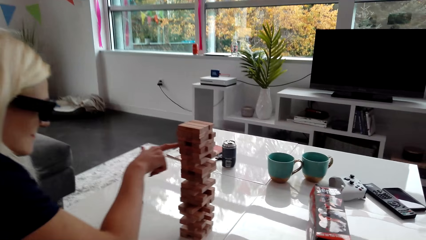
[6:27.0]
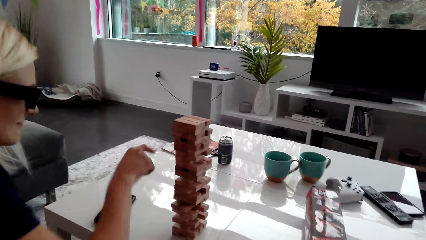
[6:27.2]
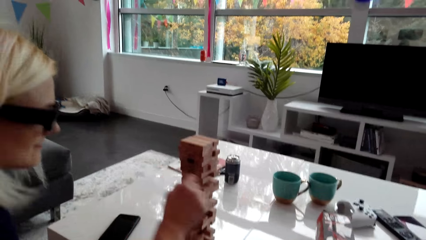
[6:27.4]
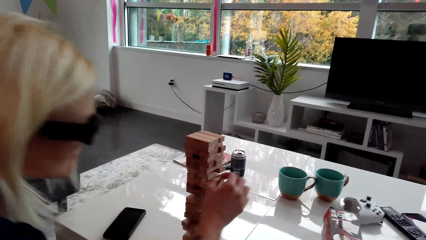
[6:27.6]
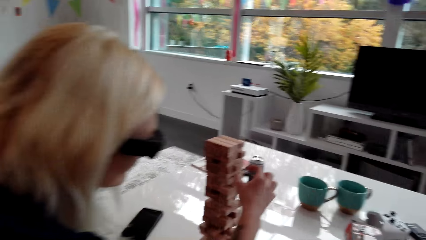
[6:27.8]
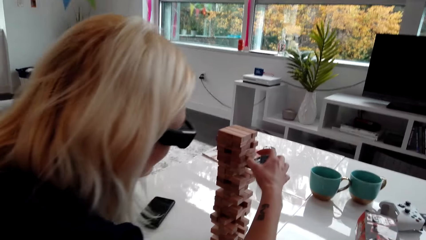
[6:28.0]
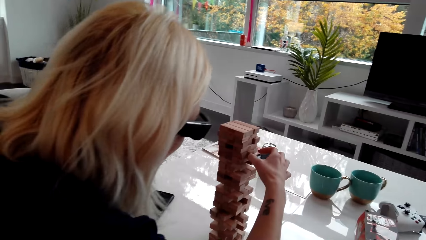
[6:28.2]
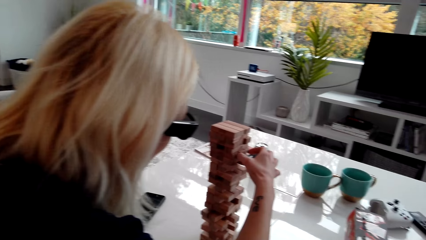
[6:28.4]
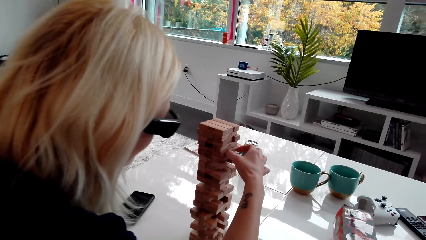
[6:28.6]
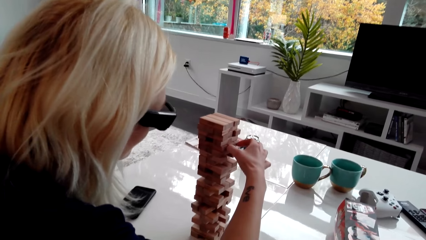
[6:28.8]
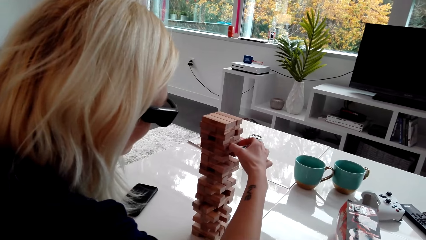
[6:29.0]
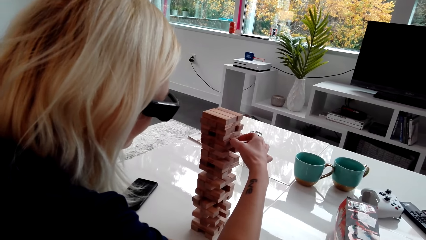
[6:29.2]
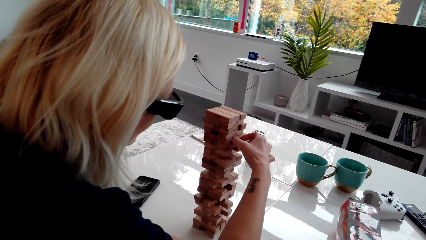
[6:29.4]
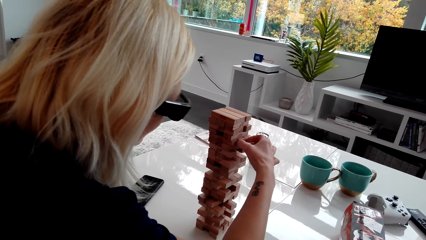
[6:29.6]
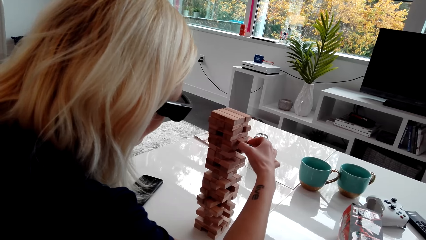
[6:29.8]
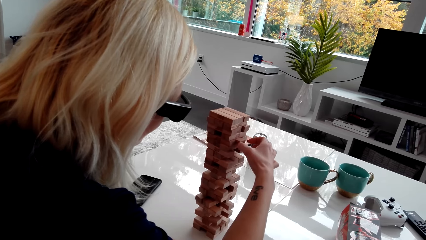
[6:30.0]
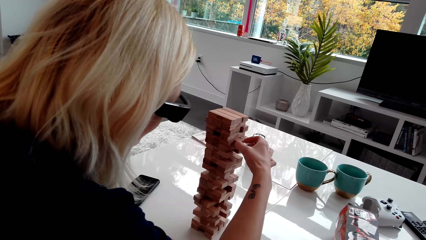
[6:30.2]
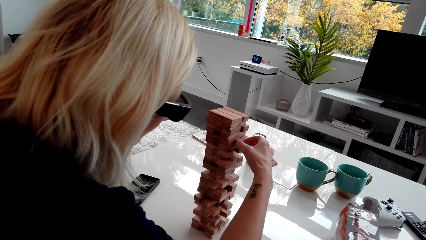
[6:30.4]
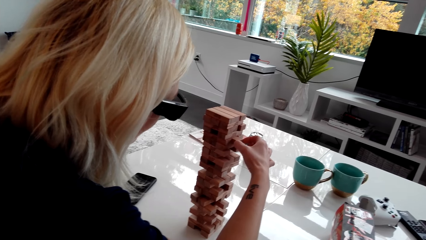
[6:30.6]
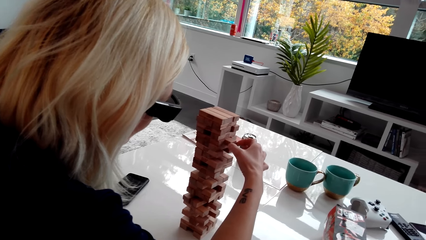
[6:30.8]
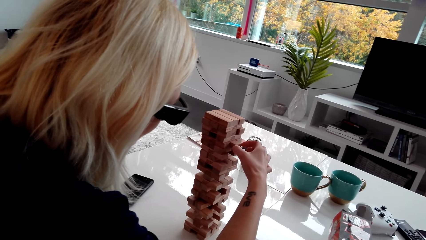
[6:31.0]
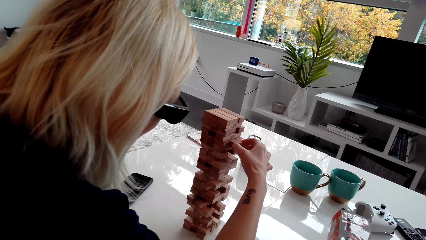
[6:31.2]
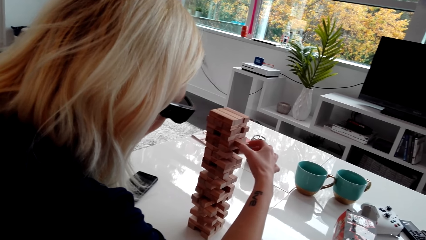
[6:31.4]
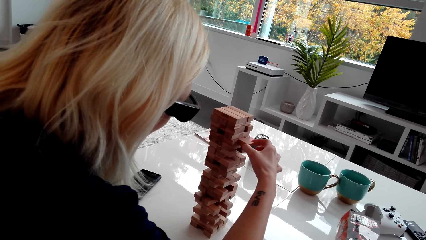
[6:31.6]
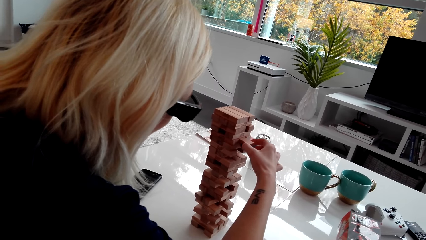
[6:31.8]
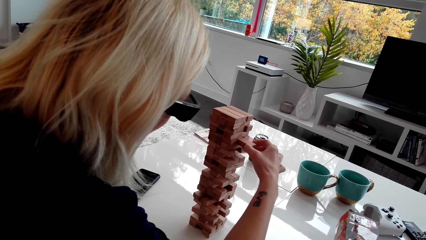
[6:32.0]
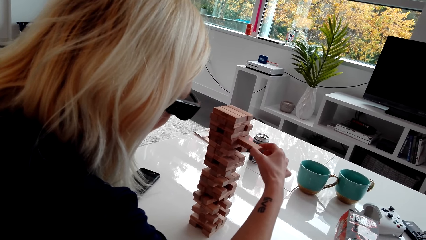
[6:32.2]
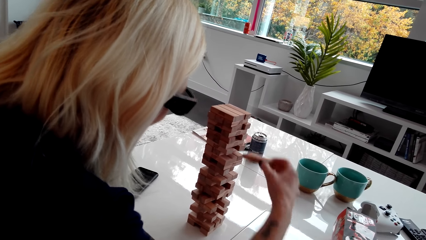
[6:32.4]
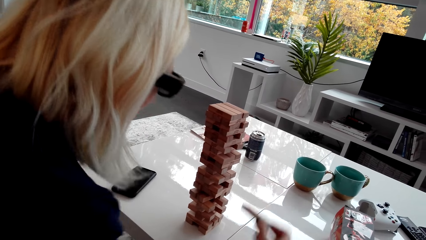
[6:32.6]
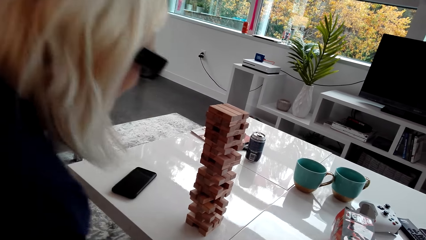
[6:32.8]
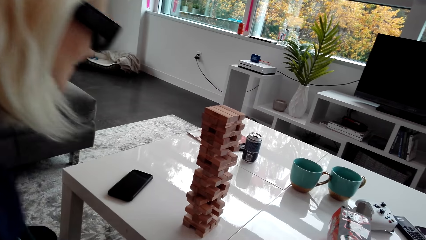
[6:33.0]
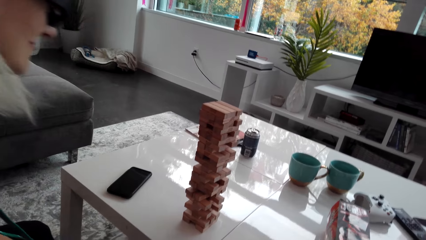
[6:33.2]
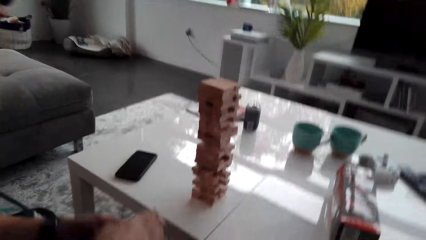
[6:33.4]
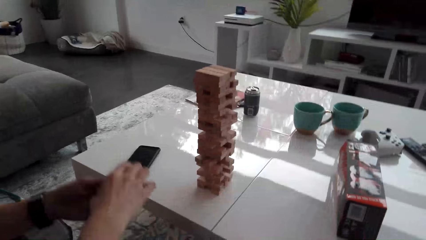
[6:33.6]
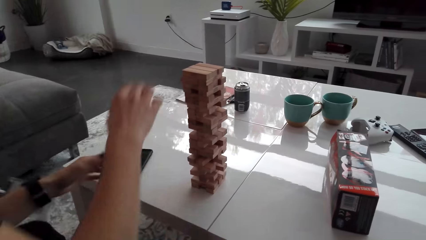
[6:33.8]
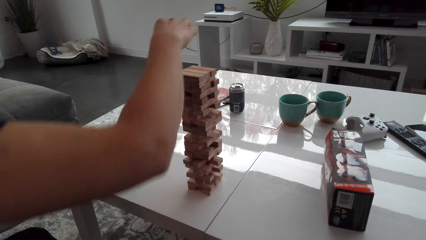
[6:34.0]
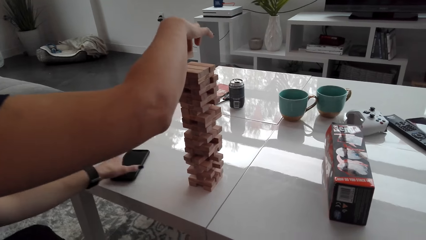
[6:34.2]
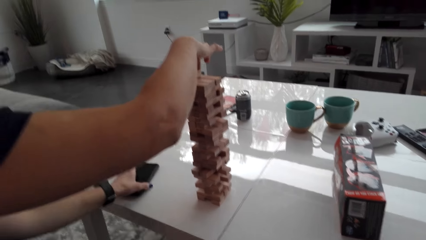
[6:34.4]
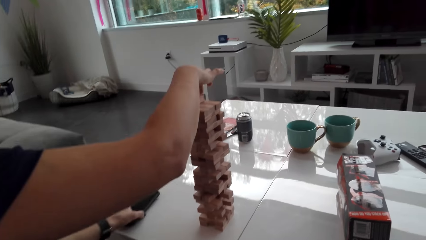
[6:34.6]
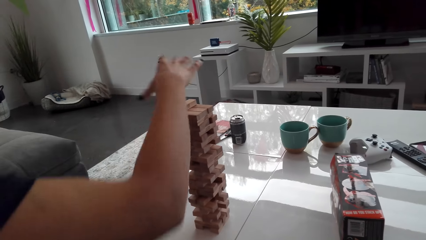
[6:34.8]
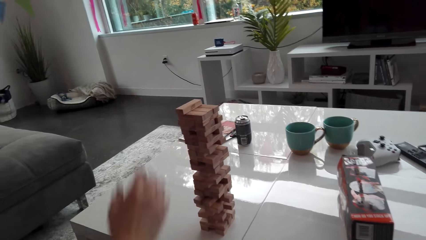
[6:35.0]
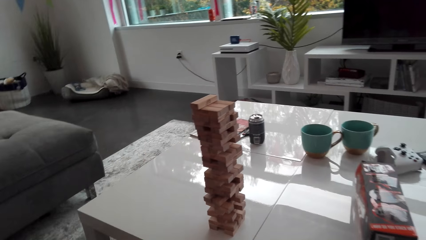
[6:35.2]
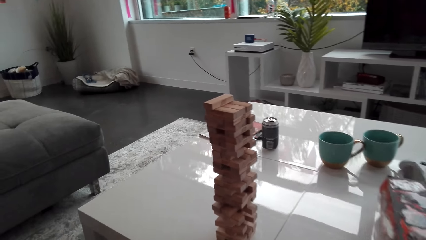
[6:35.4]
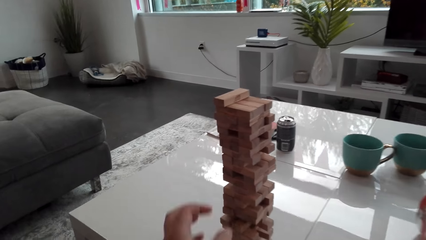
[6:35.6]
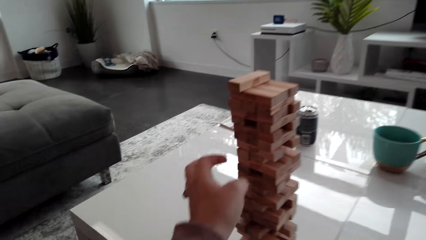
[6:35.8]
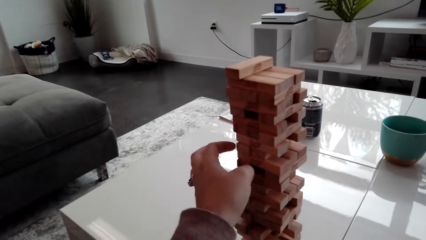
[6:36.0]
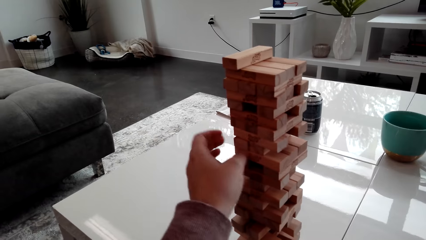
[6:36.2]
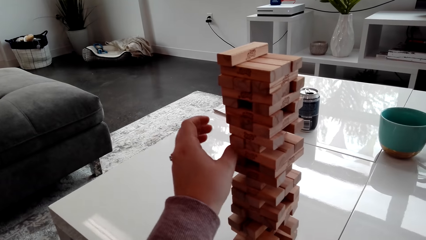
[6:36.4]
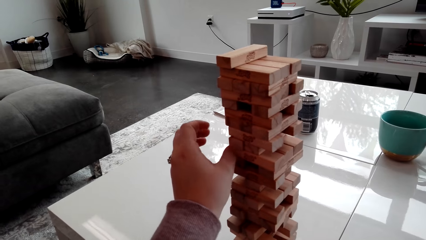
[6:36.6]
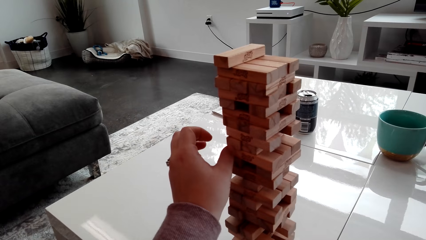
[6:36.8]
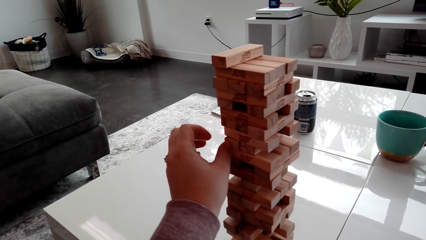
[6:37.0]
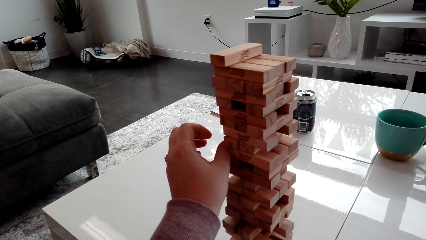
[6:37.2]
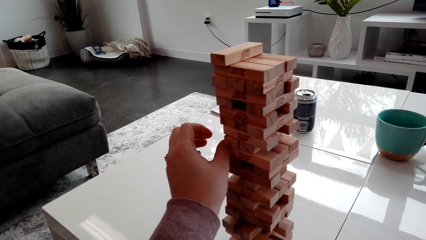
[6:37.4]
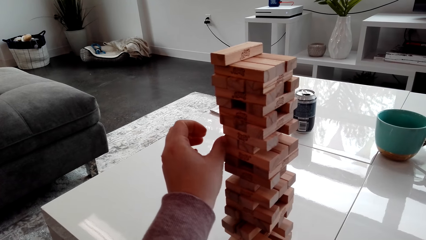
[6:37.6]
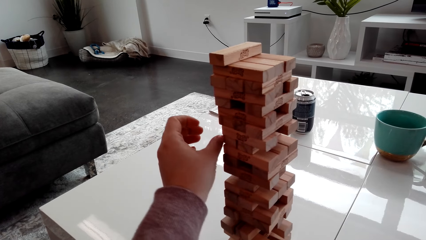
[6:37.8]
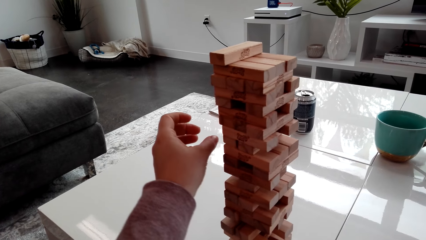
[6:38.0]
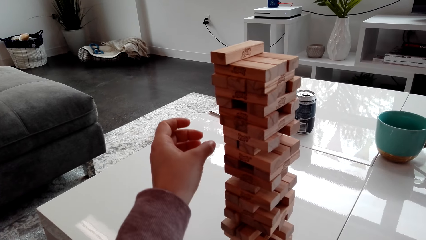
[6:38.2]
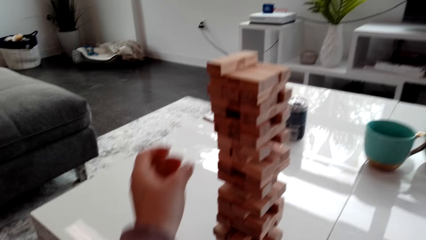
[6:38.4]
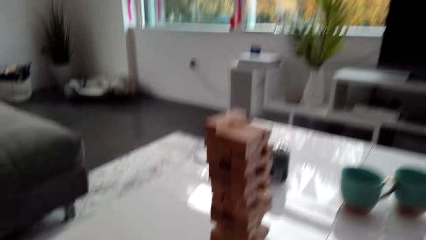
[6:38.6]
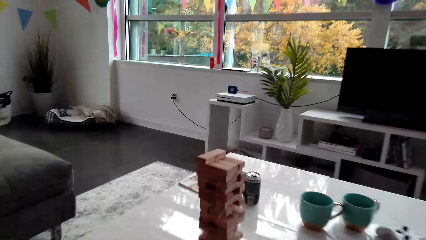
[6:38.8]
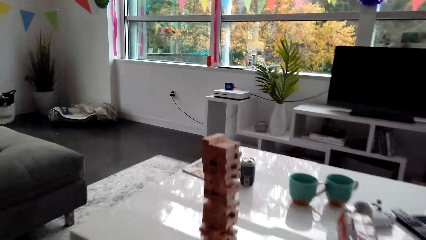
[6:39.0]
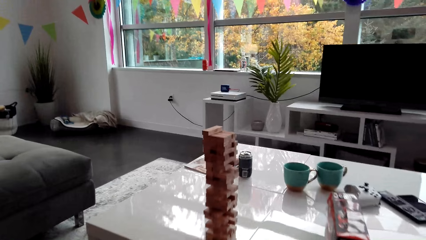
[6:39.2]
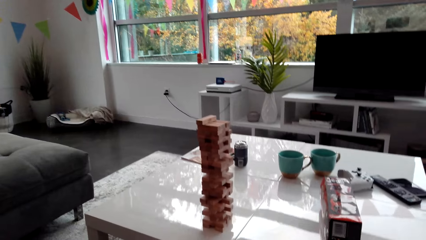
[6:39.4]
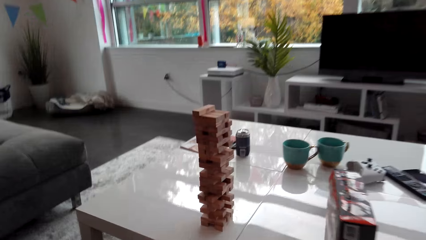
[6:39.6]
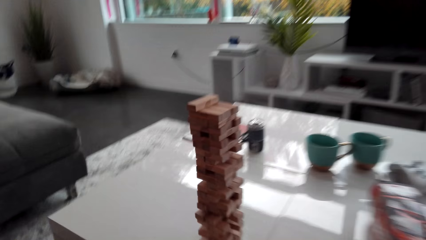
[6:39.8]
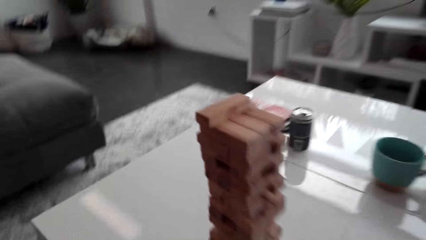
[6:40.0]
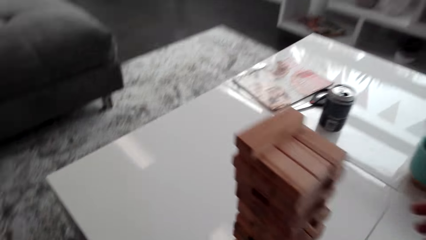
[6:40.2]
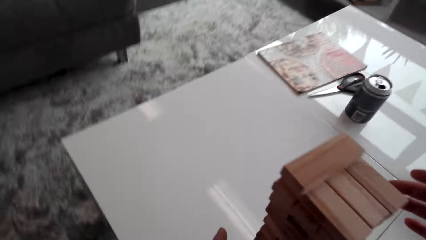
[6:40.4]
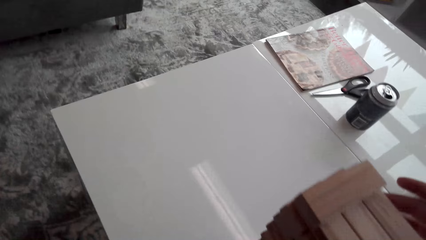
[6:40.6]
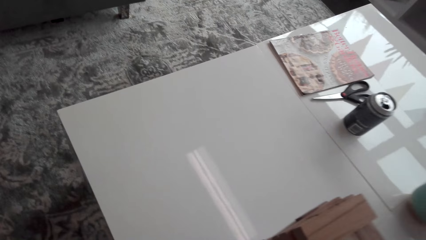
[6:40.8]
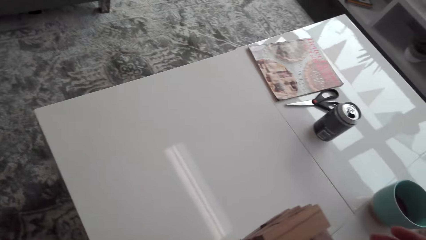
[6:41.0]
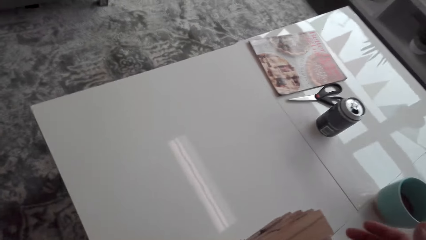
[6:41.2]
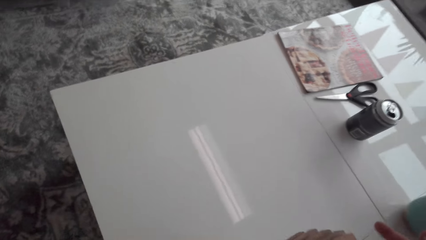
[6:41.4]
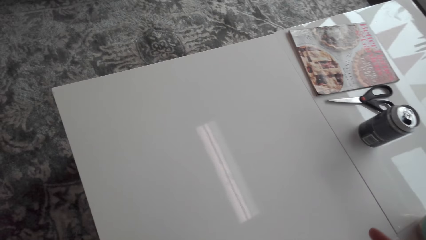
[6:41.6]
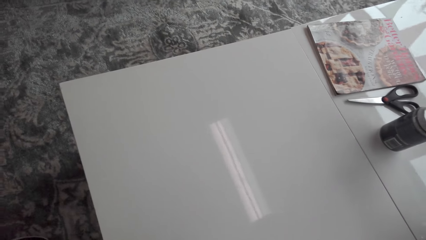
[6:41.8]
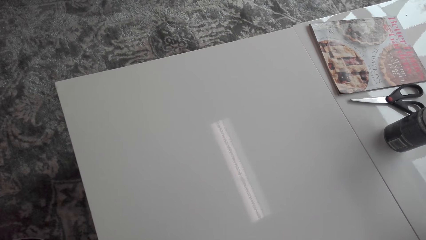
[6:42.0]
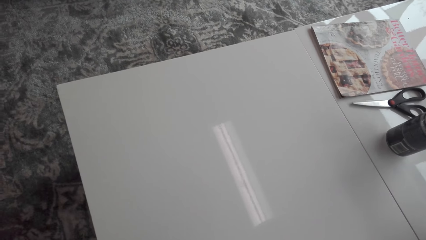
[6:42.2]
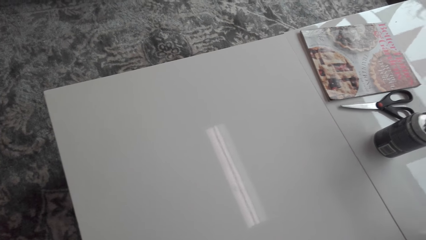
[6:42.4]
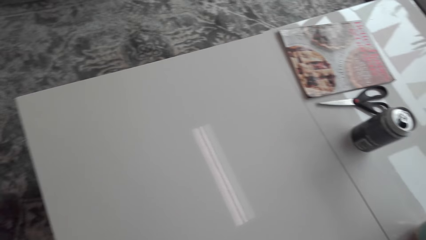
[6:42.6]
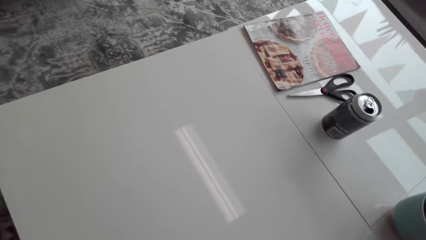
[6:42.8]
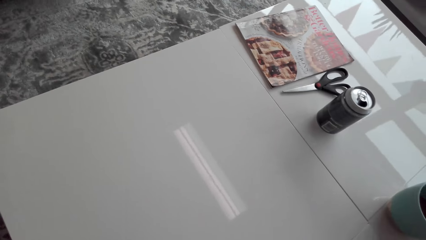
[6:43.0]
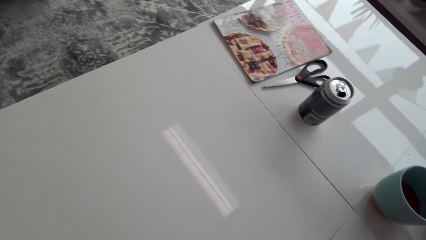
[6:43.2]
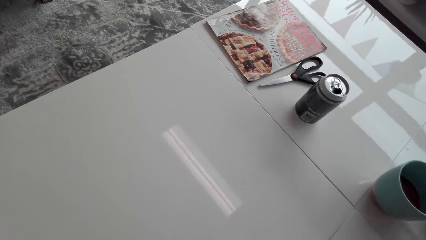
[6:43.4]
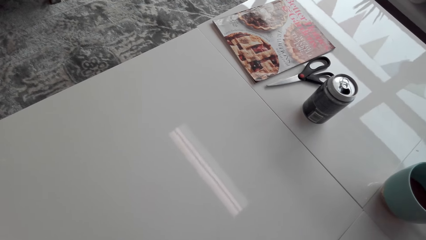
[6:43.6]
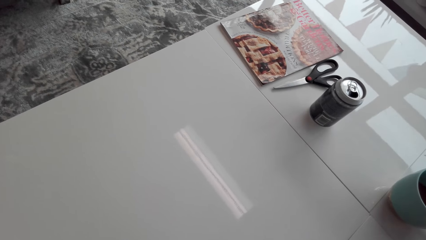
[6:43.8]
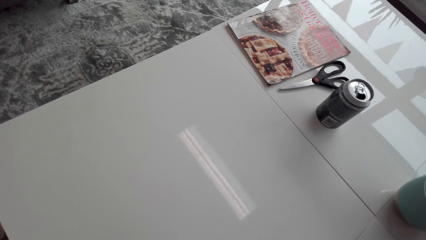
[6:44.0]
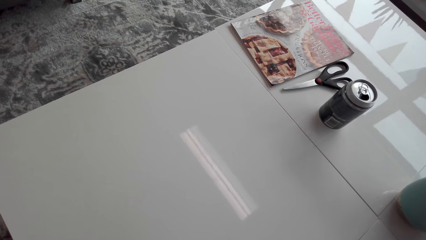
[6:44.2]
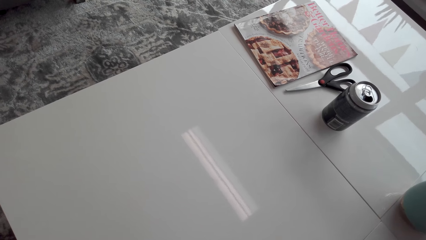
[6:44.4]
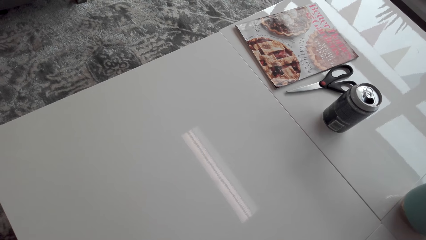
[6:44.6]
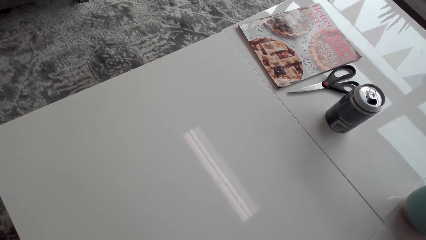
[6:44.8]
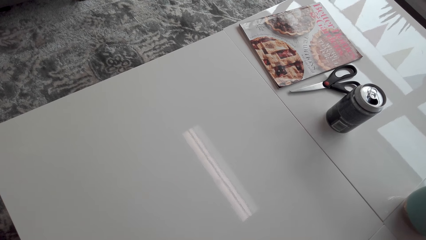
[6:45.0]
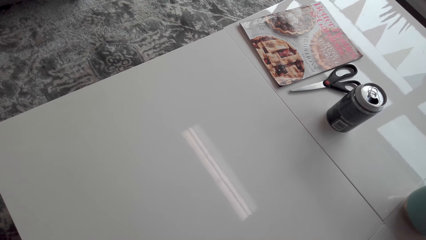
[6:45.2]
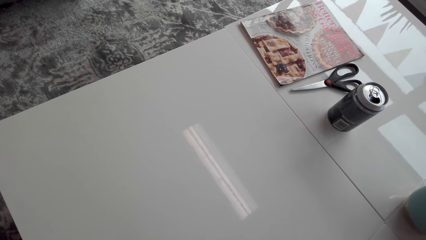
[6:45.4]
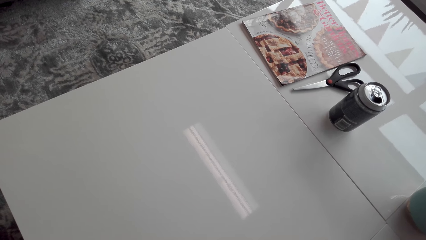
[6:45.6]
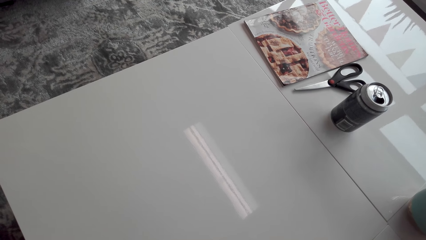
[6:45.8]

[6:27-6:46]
A lady picks a block from the tower. The lady stacks the block on the tower, on the topmost level. The lady takes a phone. The camera wearer touches a wood brick. They stare at the tower. They stand from the couch.
